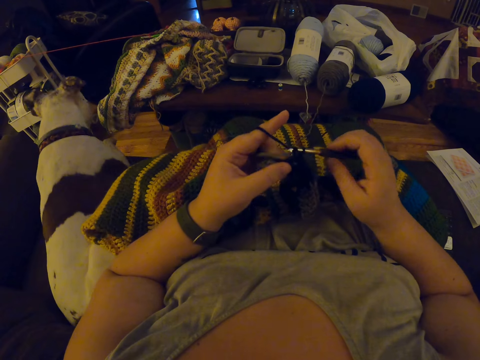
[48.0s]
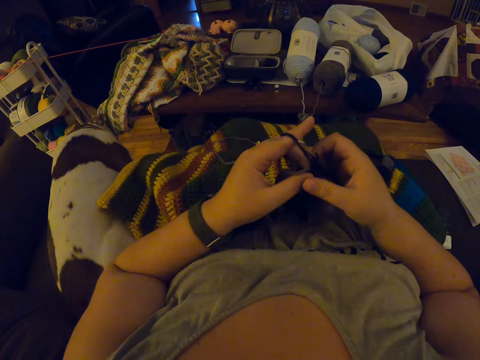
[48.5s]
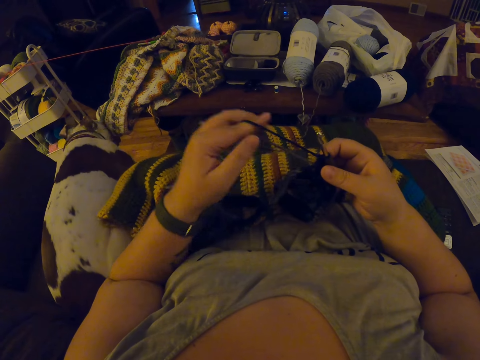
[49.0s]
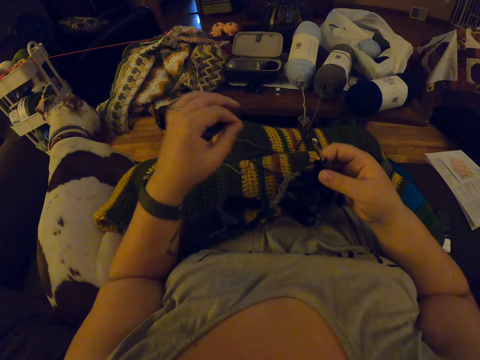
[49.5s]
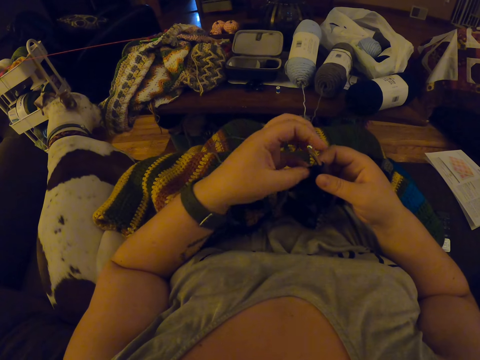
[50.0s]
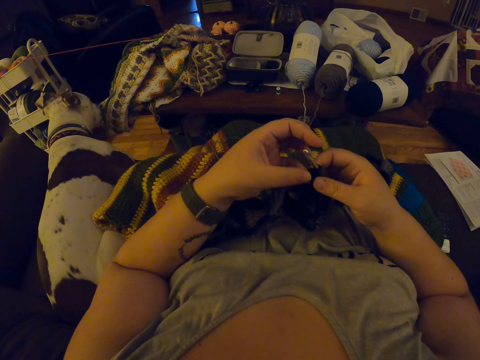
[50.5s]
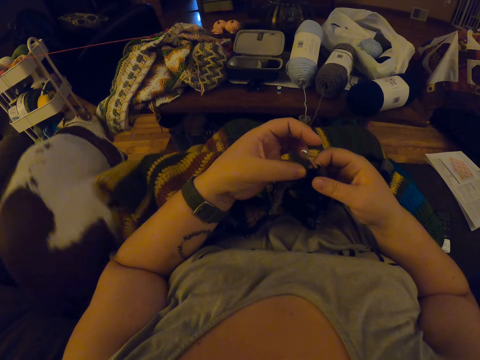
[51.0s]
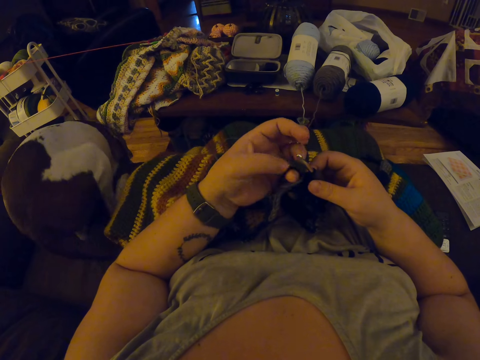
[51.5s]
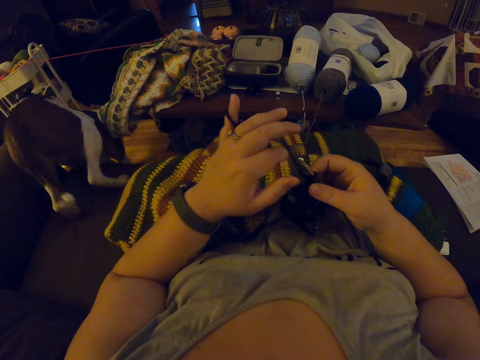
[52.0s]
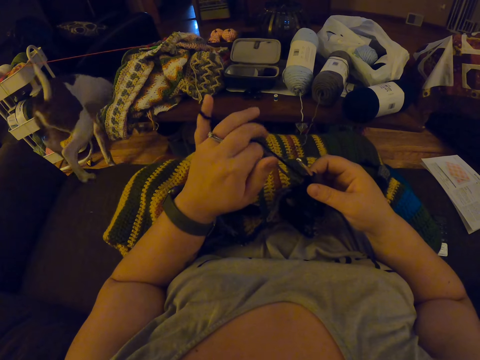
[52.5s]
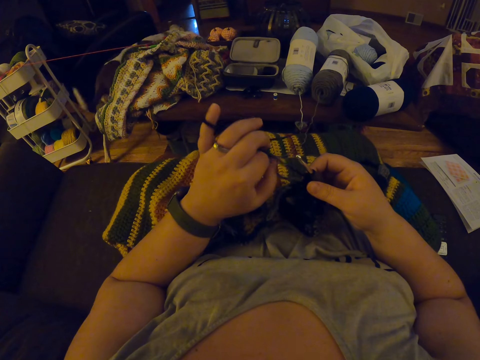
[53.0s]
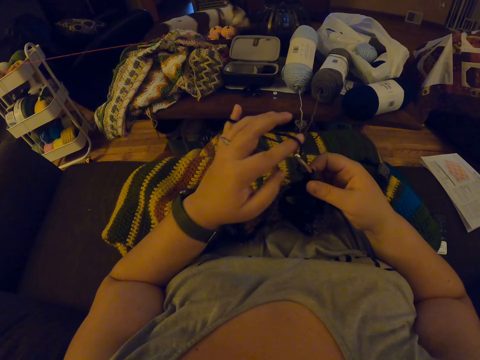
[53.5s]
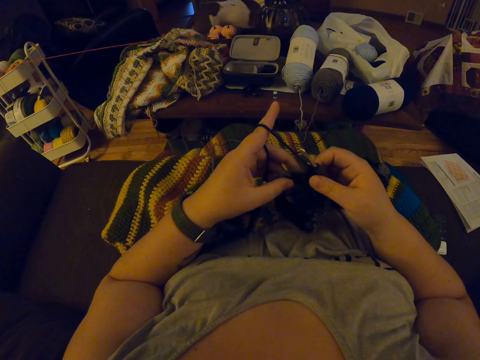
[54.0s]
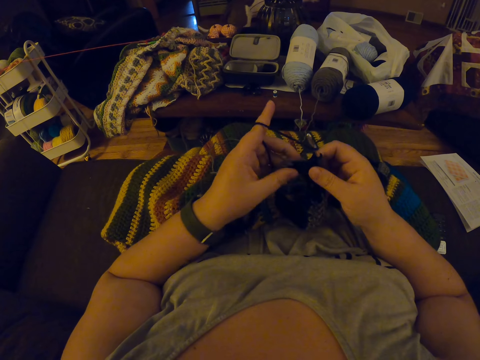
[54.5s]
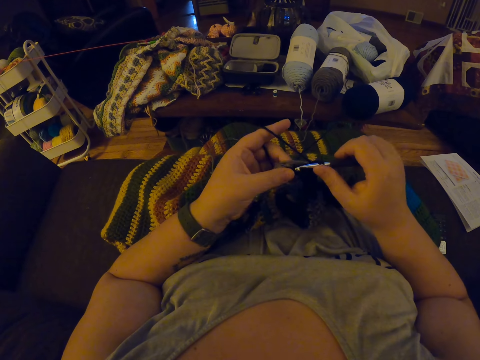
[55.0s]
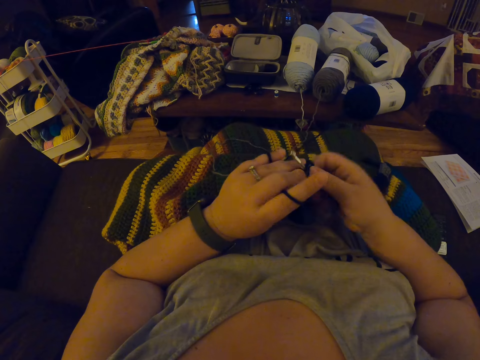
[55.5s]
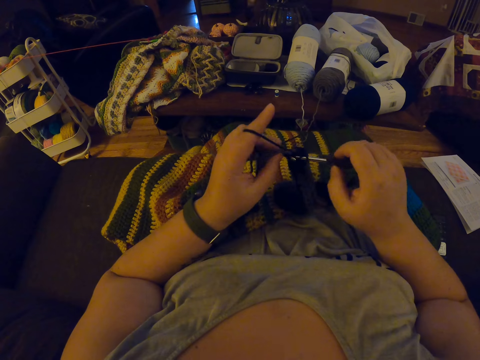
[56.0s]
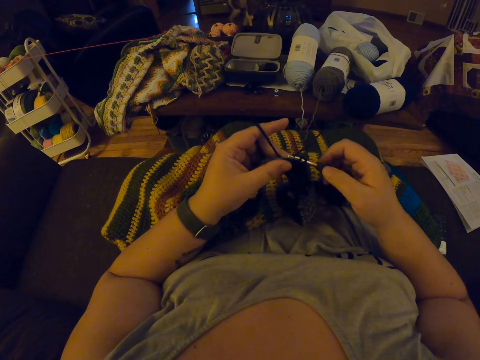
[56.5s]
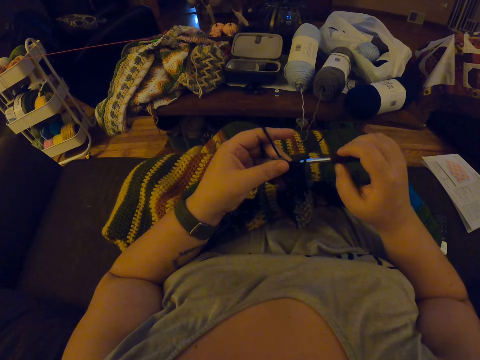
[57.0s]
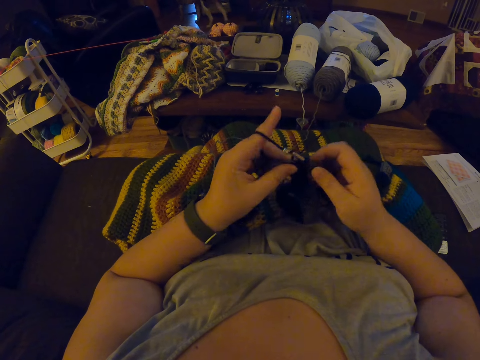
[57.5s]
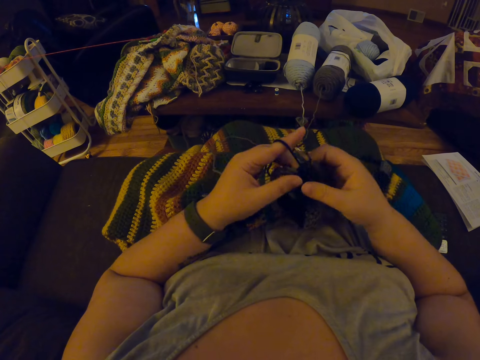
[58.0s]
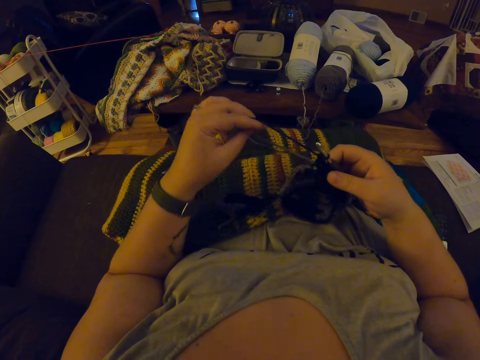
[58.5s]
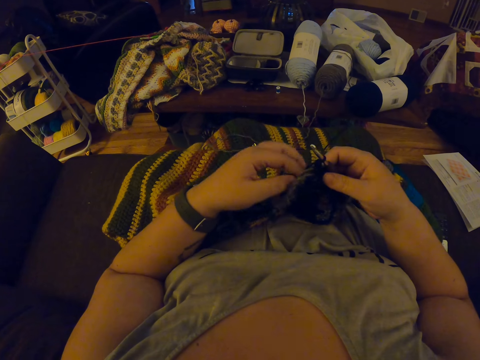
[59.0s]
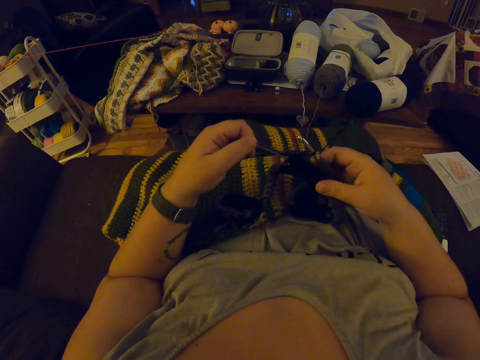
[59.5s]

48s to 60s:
The camera wearer adjusts the yarn.

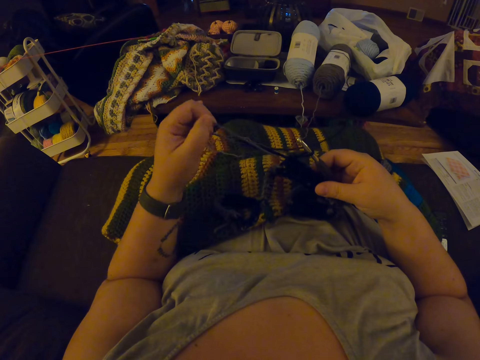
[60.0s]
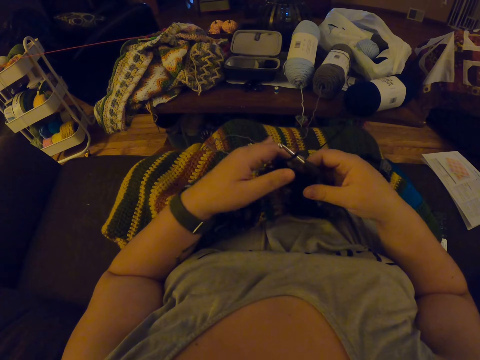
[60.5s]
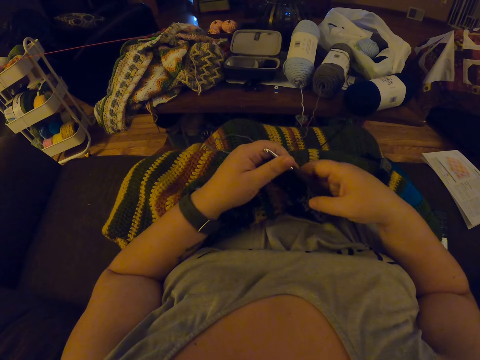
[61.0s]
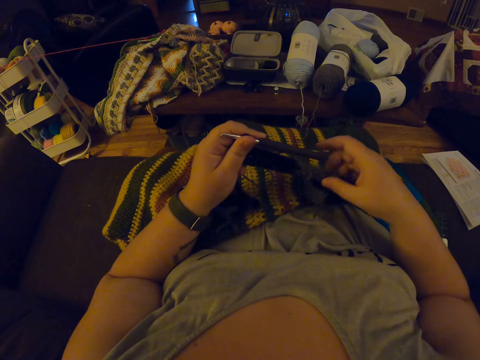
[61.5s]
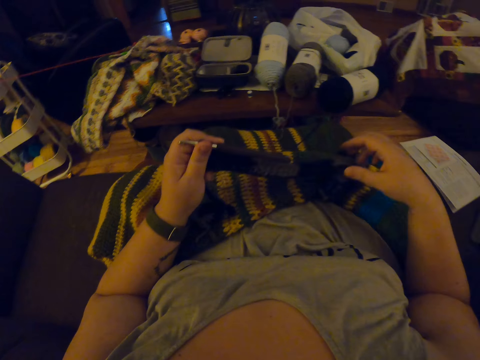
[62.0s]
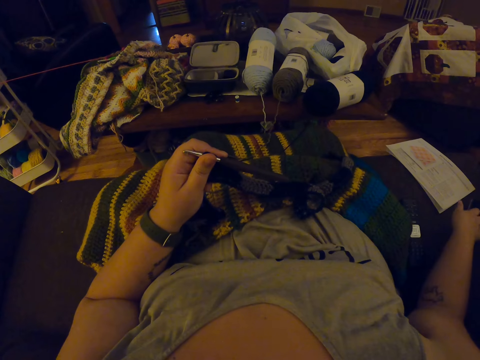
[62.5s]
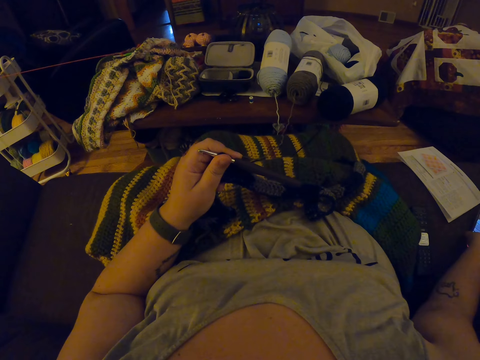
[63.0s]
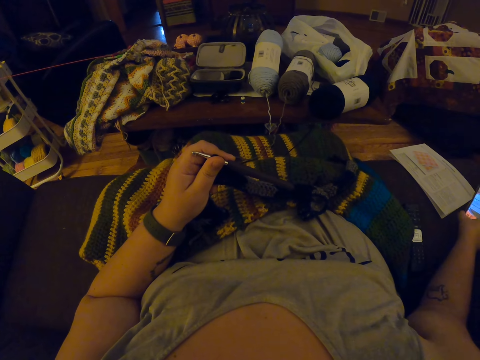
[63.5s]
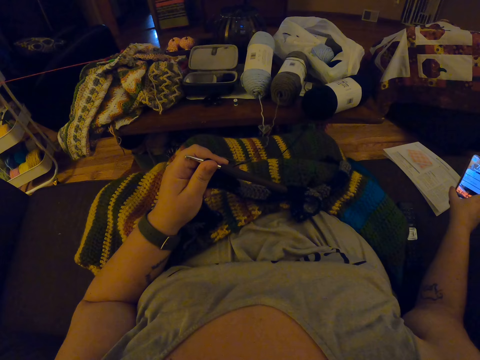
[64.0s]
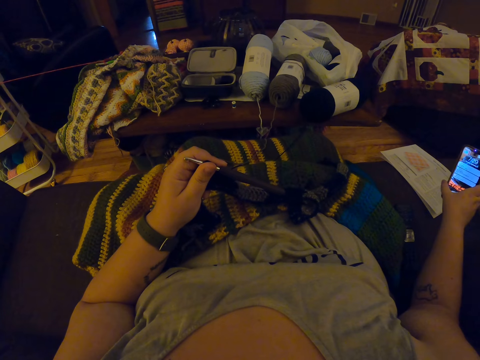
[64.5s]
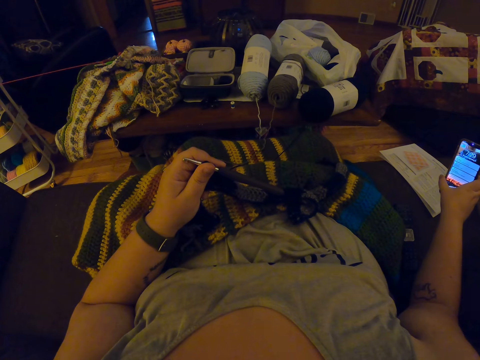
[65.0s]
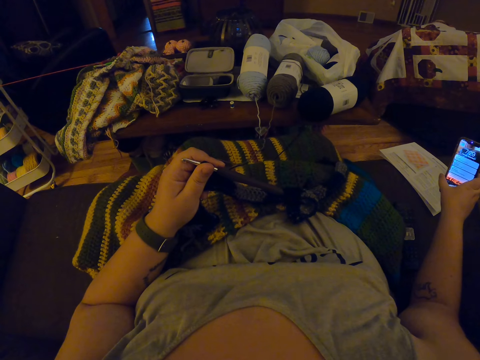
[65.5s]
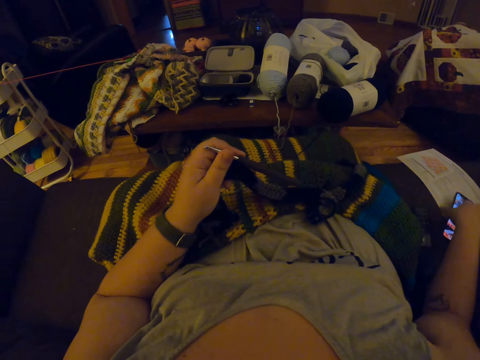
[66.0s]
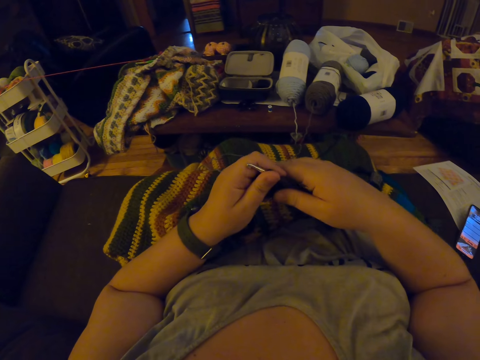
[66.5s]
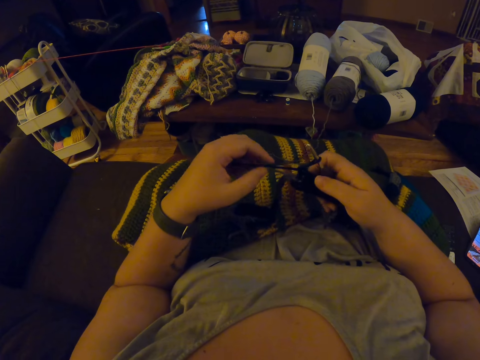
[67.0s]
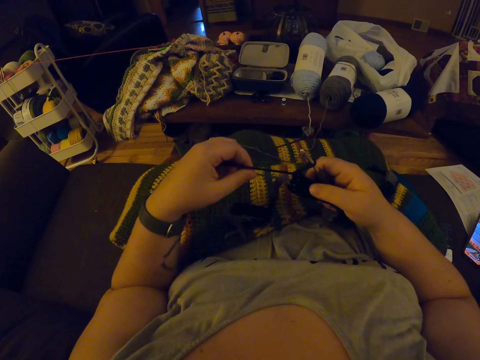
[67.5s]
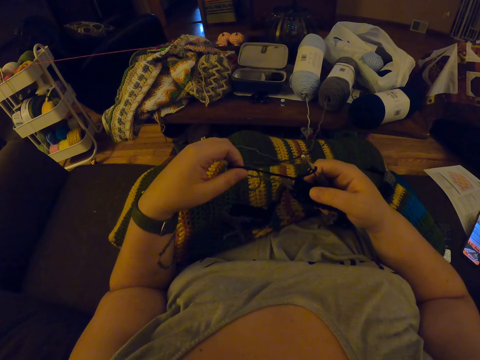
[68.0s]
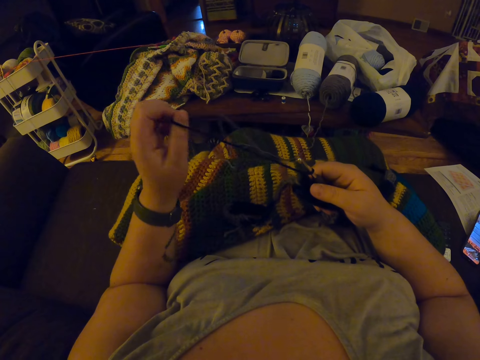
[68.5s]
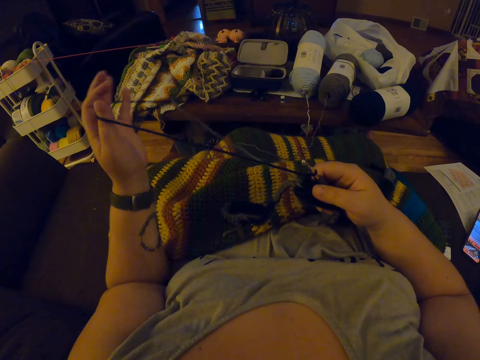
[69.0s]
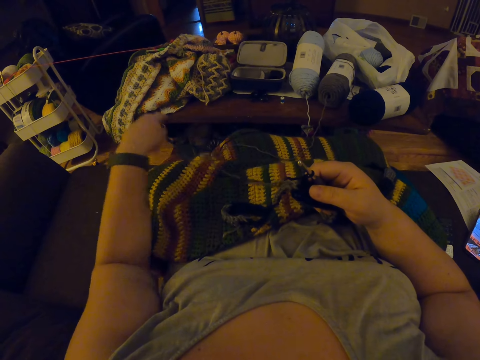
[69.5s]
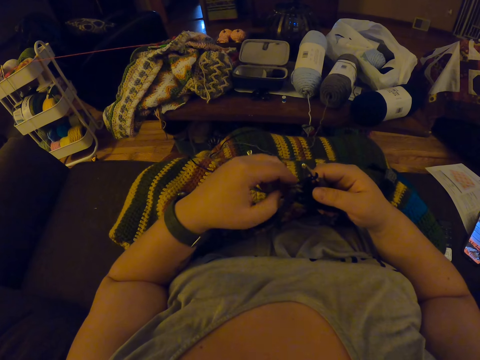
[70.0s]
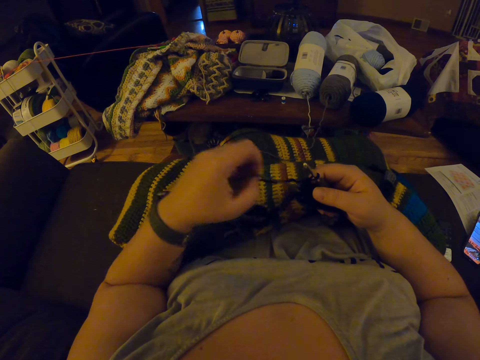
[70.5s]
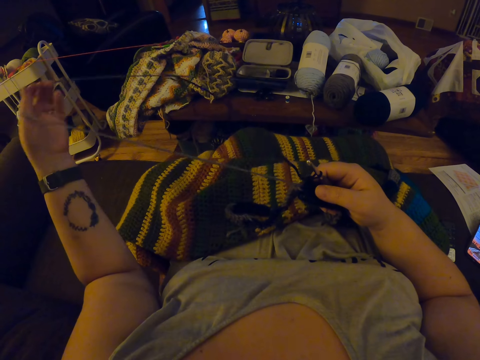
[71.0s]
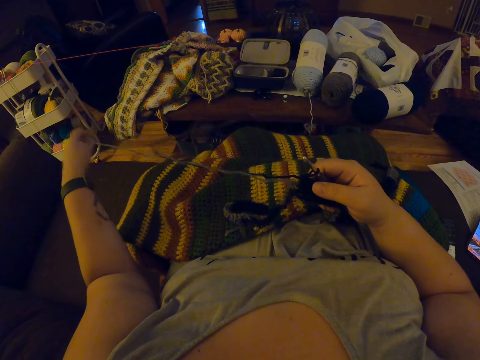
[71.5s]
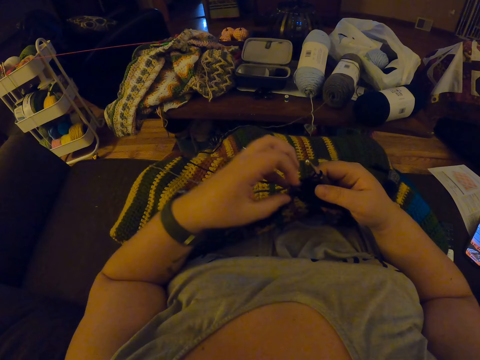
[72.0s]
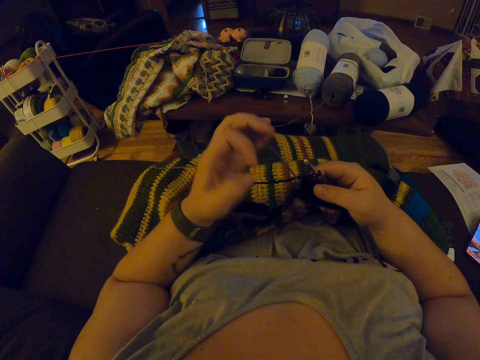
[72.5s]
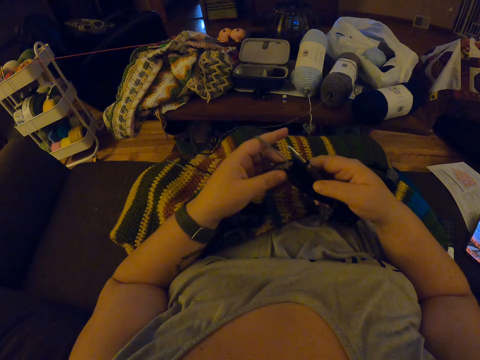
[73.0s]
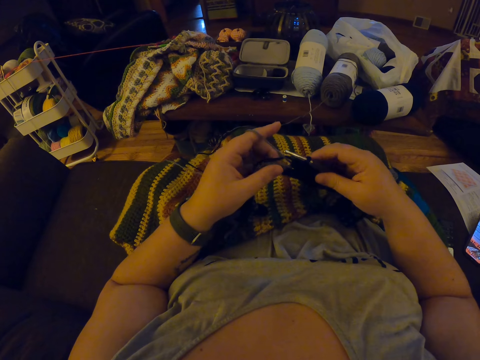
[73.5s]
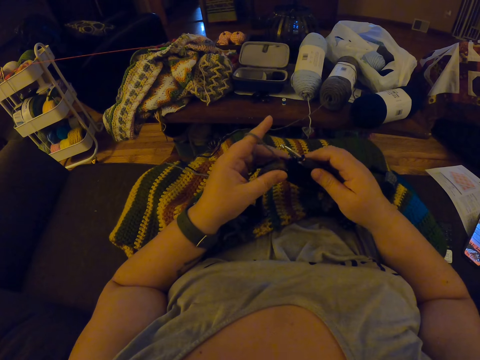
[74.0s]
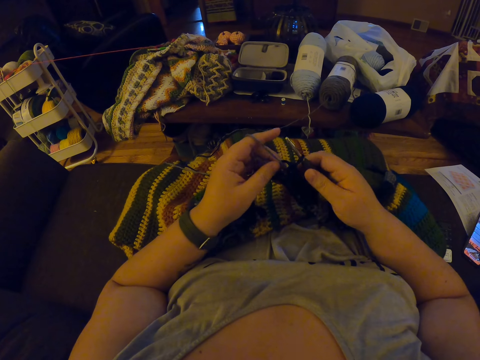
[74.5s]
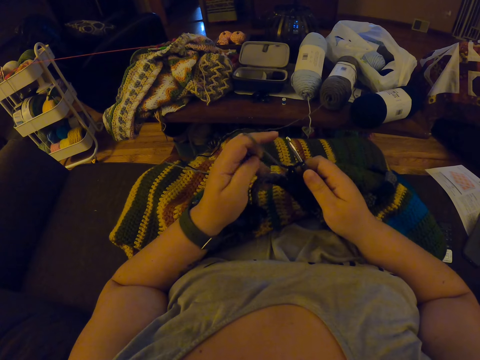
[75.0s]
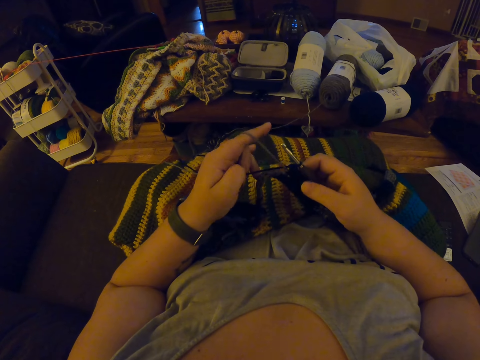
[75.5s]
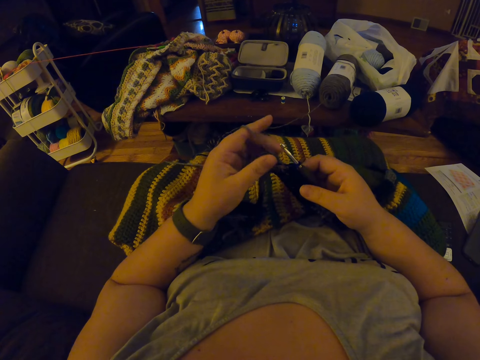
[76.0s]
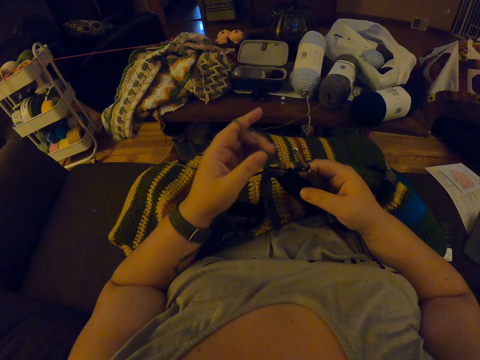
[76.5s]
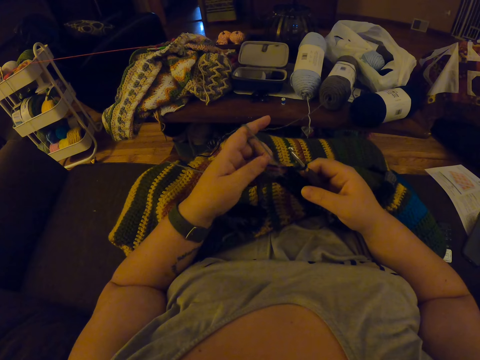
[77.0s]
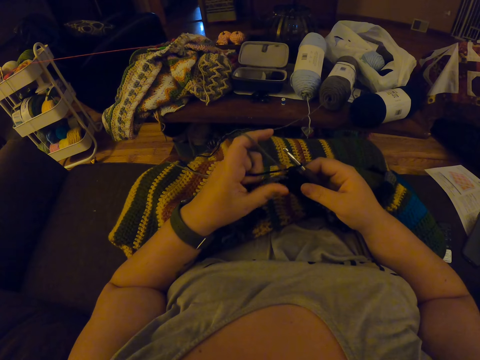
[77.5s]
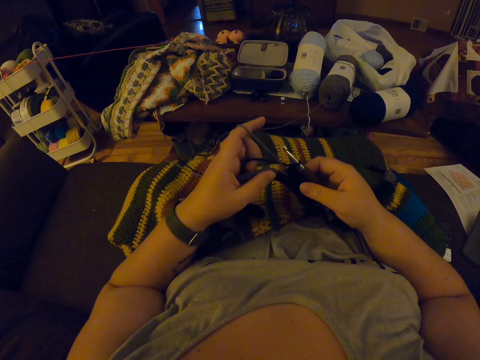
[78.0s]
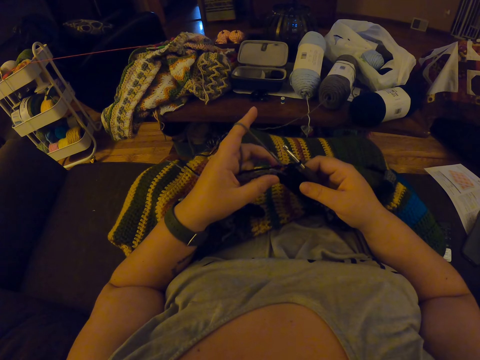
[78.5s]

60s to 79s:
The camera wearer picks a phone from the couch. They check the phone then continue weaving. They drop the phone on the couch. They continue to crochet. They adjust the yarn. They loosen the crochet. They continue to crochet.
